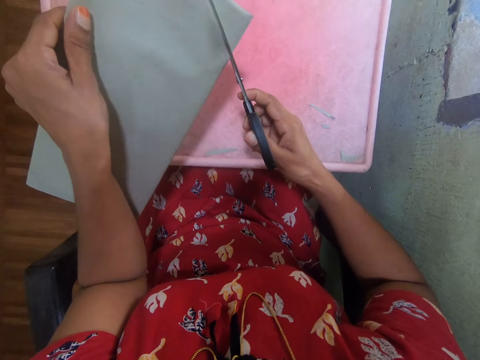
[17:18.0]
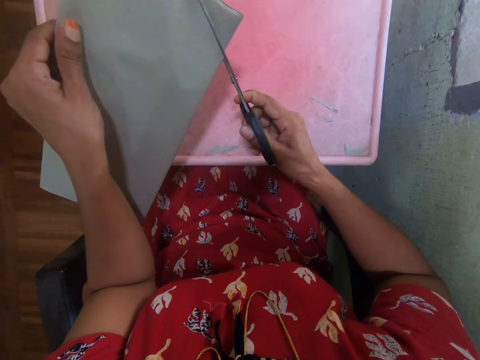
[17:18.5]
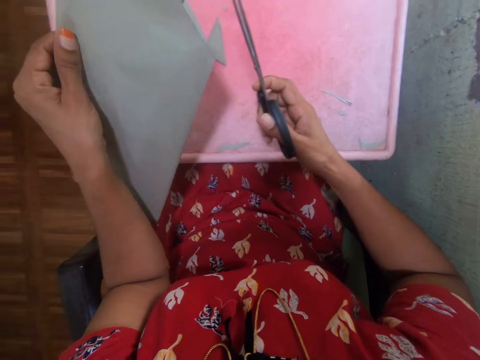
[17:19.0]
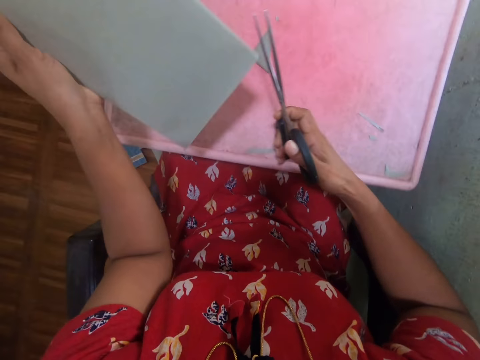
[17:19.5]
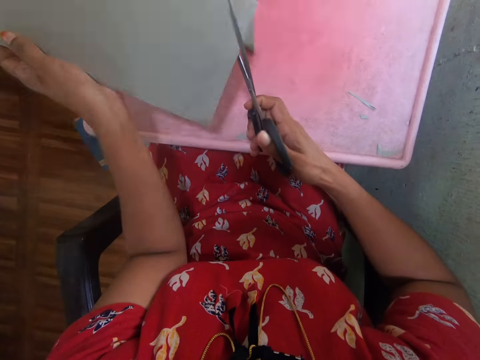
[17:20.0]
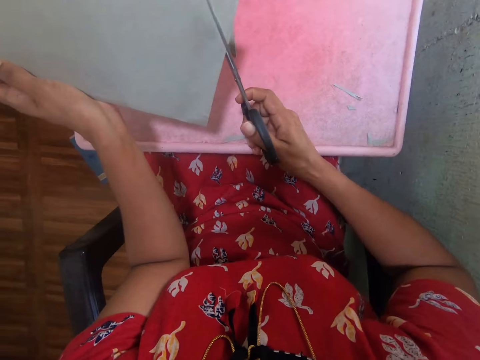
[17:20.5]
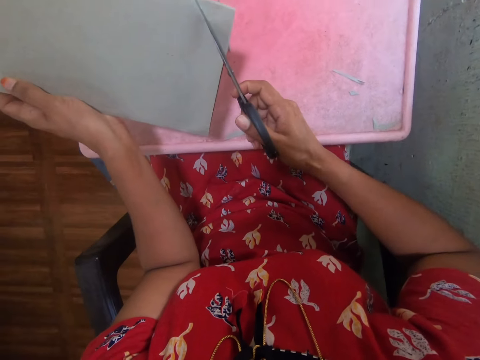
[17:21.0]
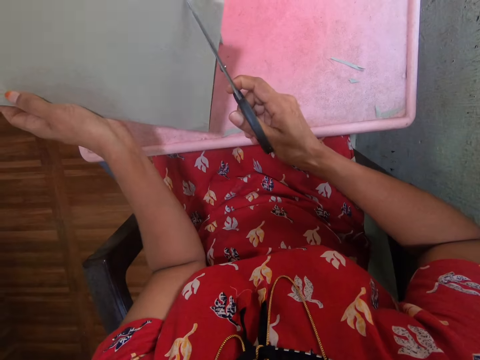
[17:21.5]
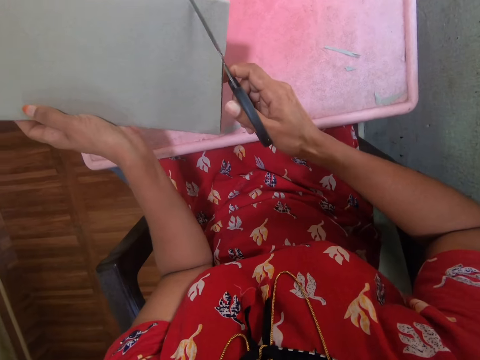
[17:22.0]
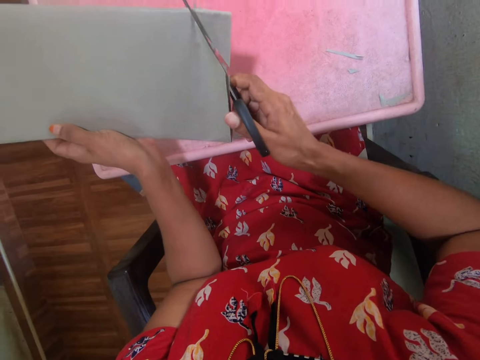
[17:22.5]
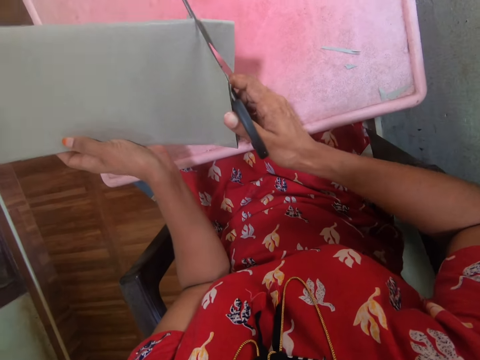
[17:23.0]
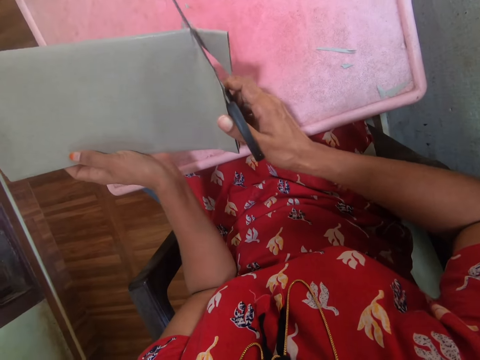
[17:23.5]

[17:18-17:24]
The camera wearer cuts the piece of paper with the pair of scissors.
